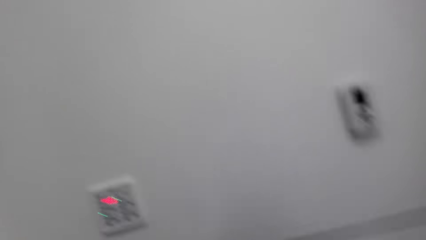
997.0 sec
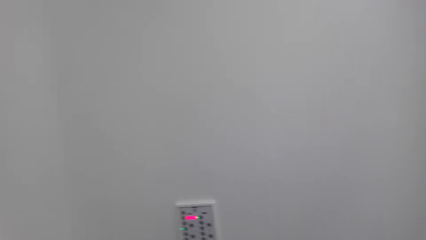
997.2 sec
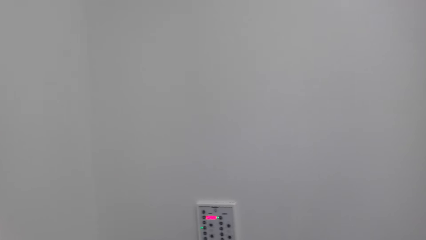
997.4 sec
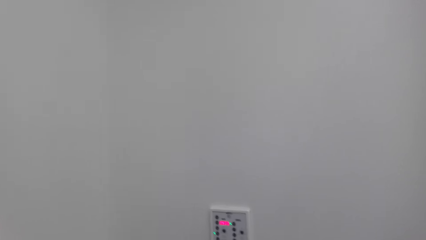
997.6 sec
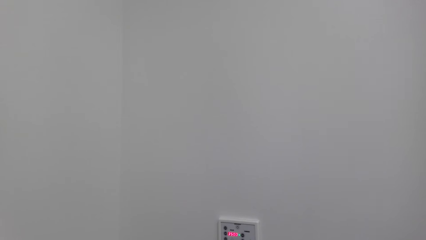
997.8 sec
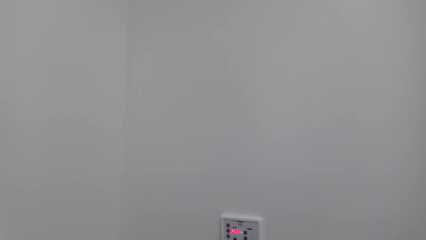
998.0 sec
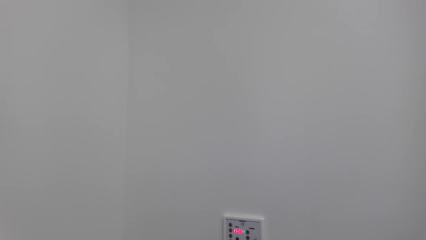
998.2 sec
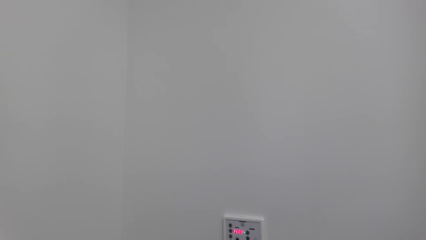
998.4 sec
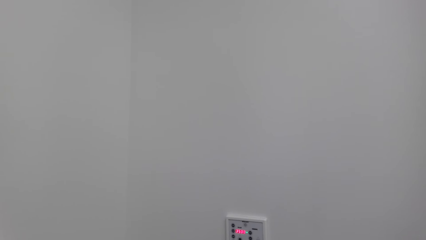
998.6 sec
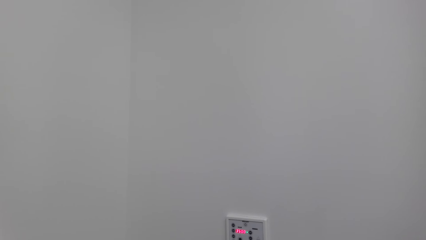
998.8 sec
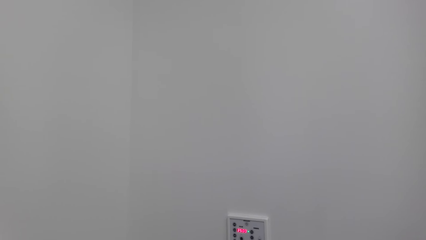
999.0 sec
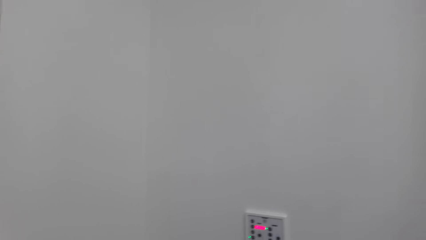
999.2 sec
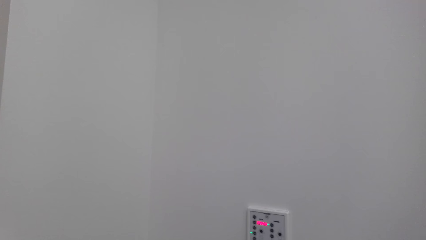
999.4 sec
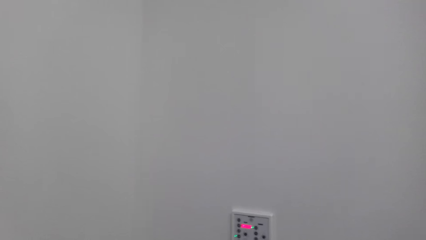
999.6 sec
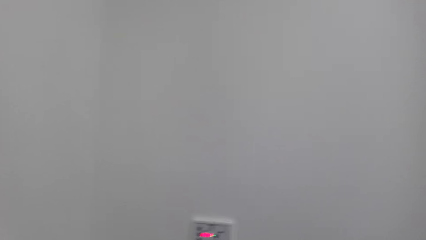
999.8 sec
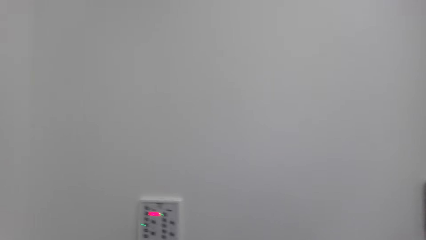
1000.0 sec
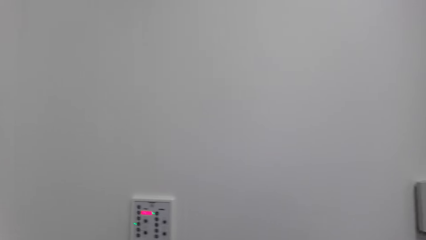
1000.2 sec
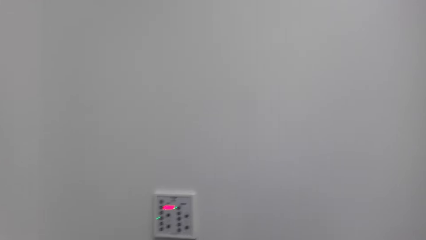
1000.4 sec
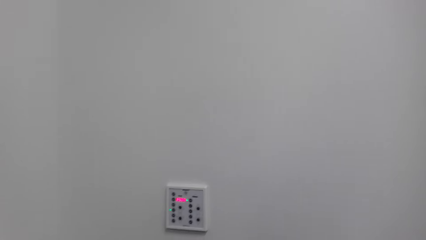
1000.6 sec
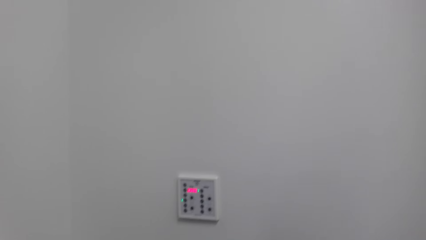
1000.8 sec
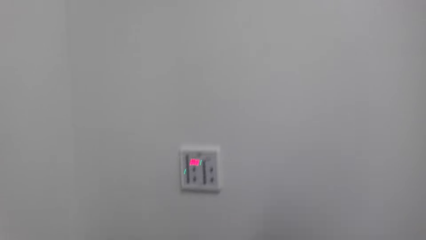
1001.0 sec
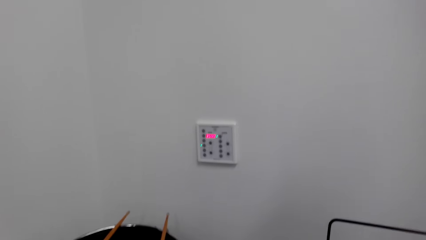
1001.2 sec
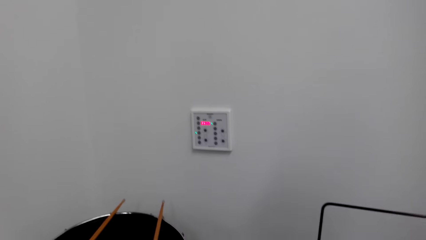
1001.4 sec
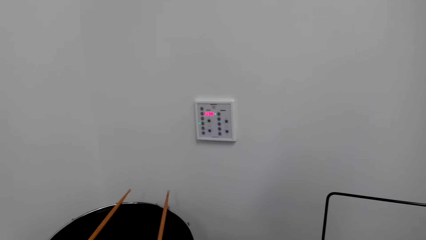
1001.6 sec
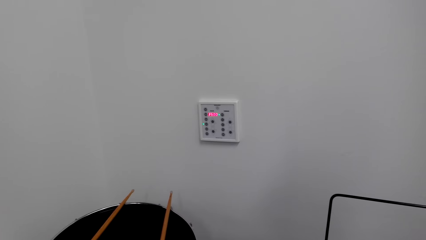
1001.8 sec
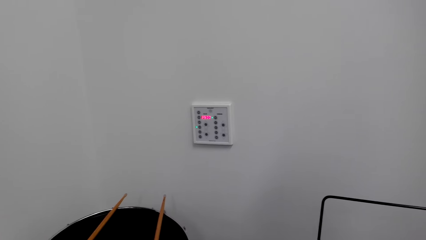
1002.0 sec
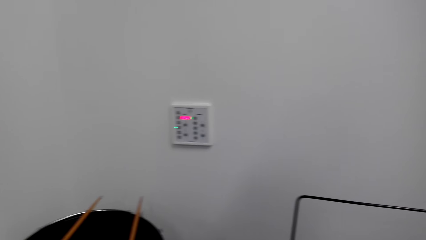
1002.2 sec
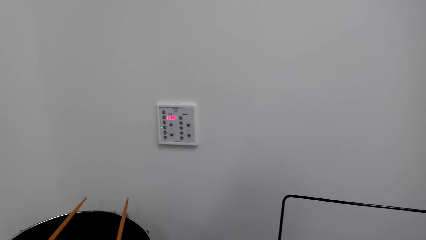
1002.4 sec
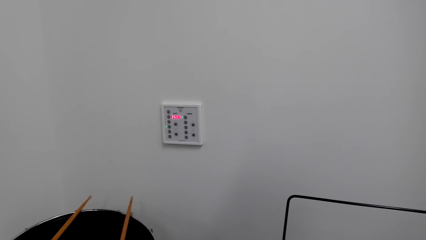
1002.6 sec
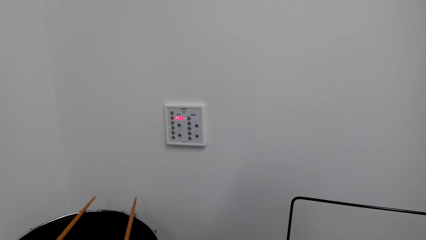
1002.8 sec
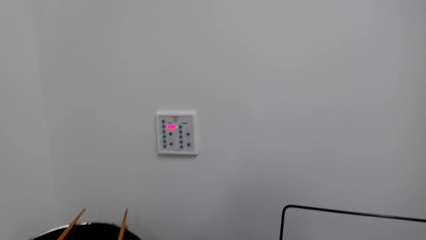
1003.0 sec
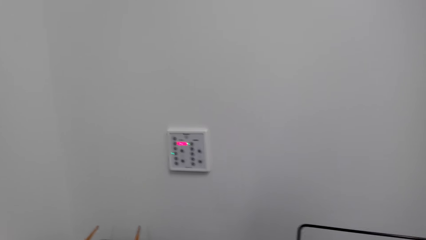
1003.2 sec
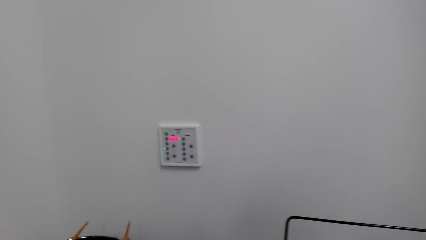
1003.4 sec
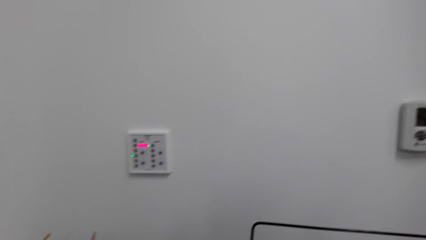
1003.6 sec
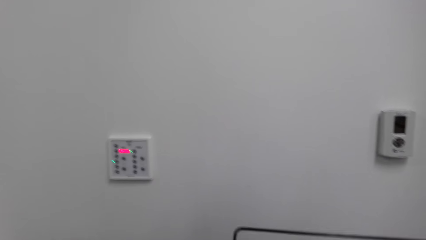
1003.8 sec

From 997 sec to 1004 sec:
The camera wearer converses with a man.

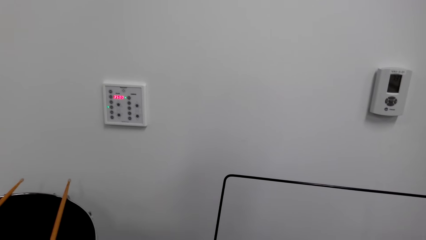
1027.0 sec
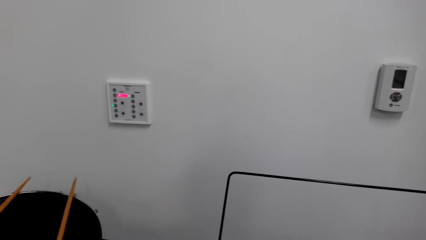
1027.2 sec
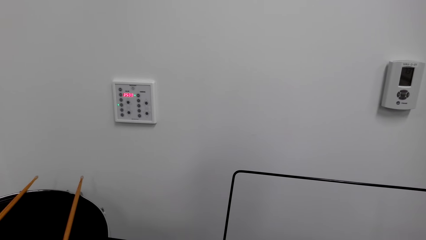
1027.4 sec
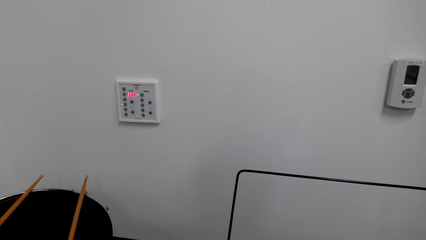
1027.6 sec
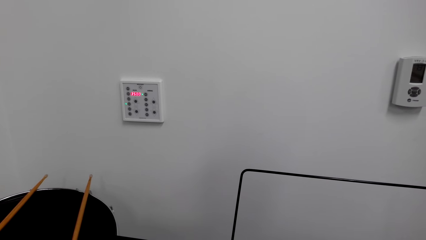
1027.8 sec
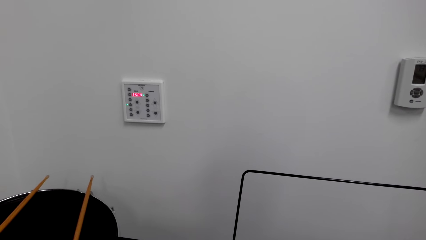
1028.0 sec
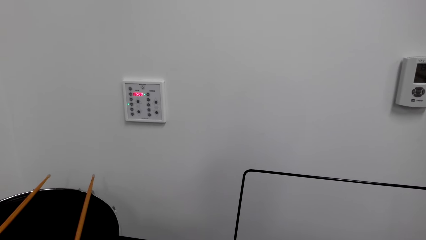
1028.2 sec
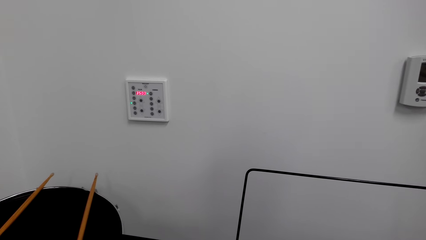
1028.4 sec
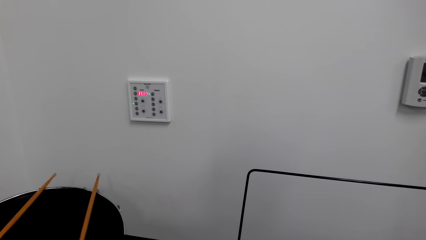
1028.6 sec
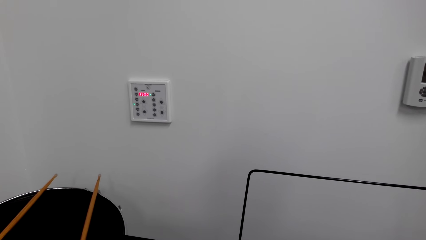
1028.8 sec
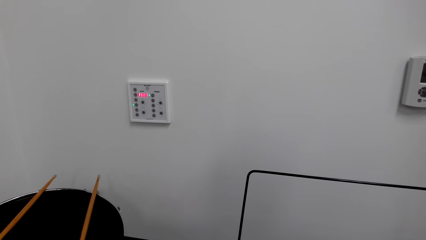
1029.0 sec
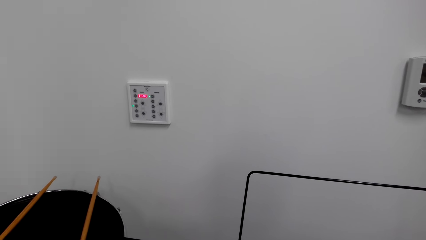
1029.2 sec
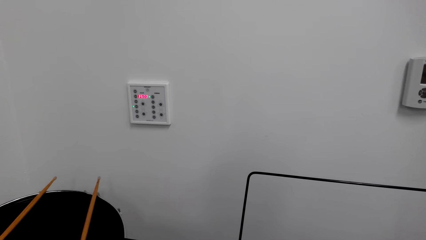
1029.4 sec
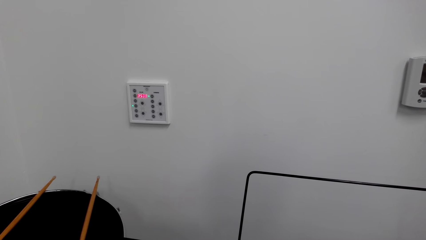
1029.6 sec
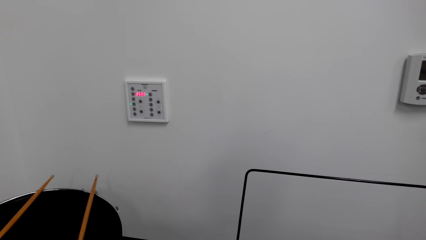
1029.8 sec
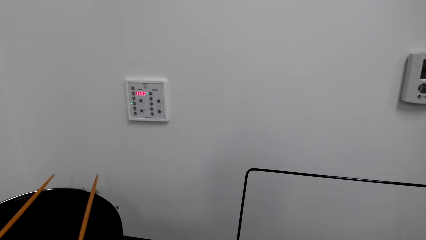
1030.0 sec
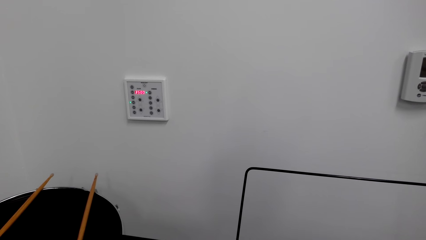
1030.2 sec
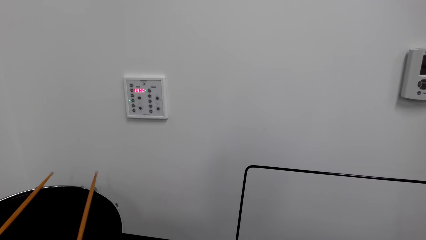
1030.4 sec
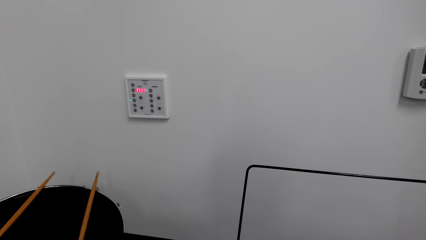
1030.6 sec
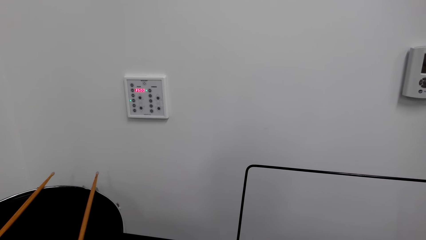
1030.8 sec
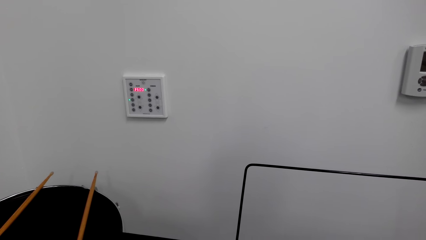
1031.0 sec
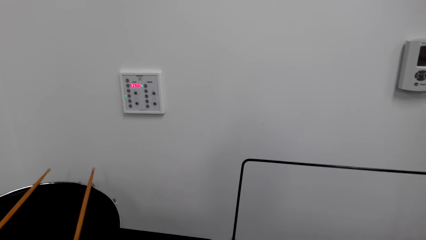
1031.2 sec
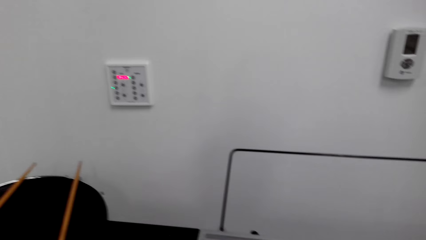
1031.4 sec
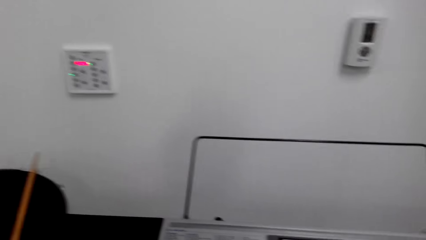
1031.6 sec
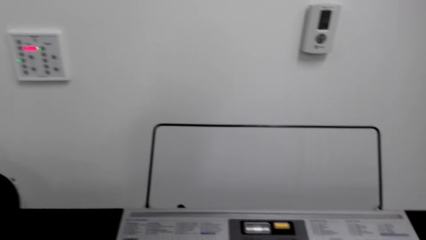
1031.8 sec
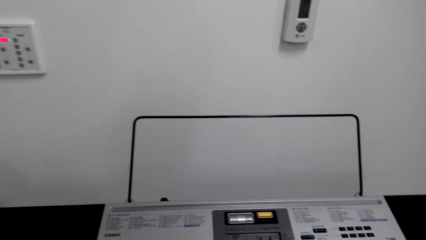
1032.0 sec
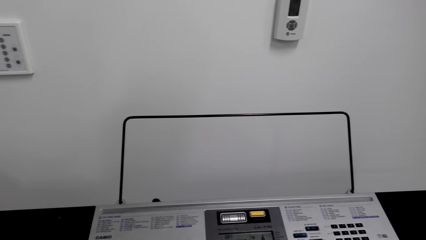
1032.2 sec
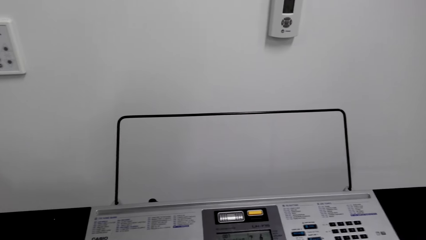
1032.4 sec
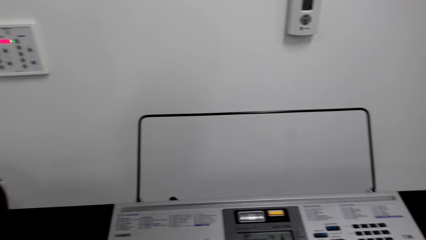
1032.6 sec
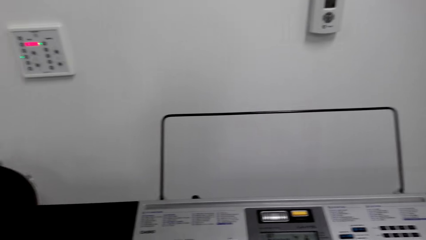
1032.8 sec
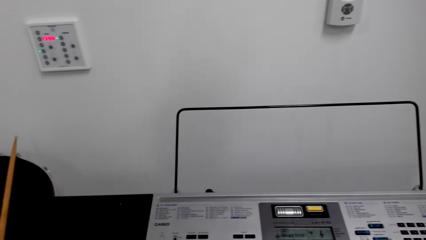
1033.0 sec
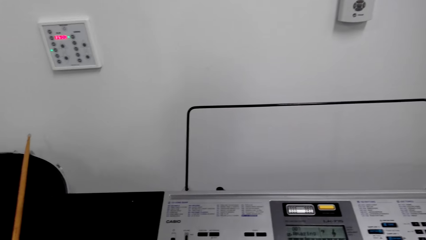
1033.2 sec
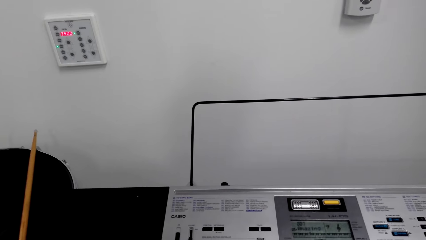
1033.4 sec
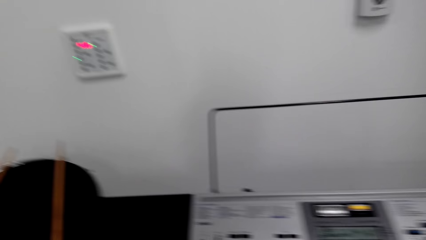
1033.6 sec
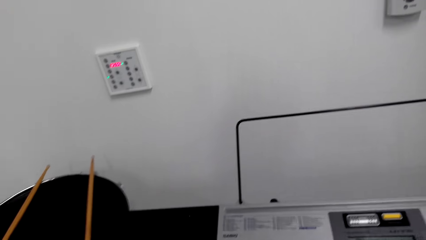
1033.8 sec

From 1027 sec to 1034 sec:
The camera wearer plays the piano.
